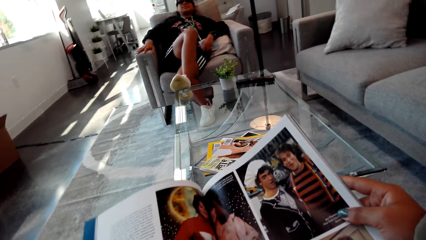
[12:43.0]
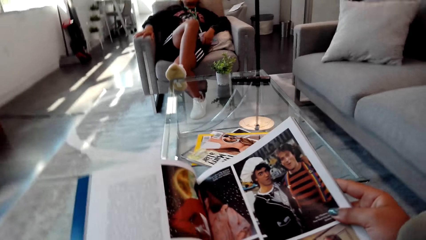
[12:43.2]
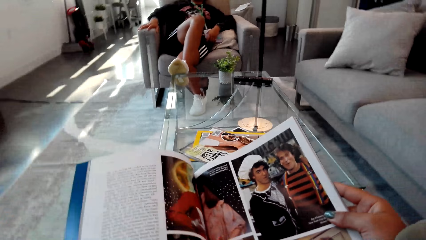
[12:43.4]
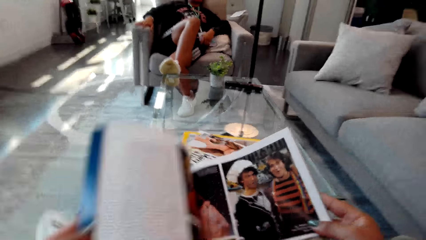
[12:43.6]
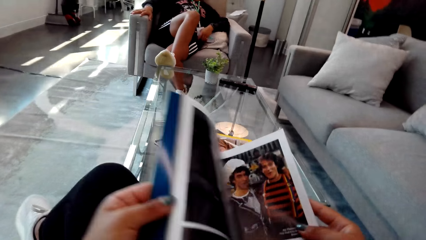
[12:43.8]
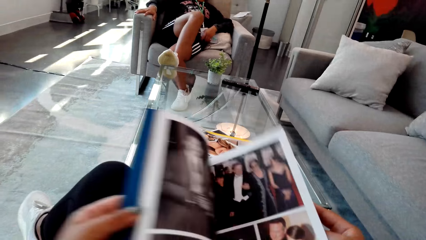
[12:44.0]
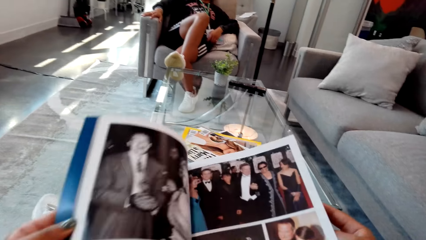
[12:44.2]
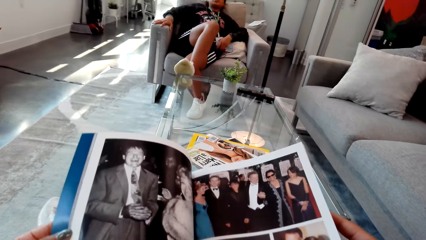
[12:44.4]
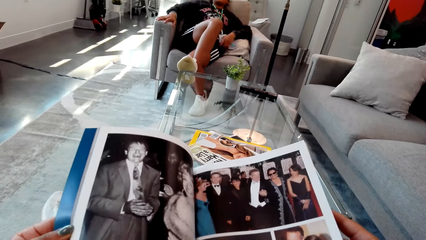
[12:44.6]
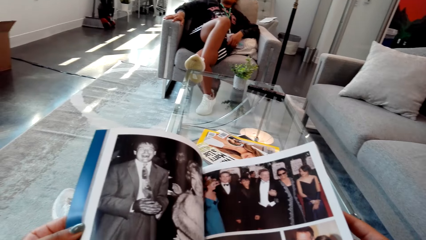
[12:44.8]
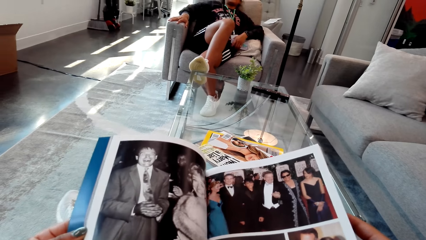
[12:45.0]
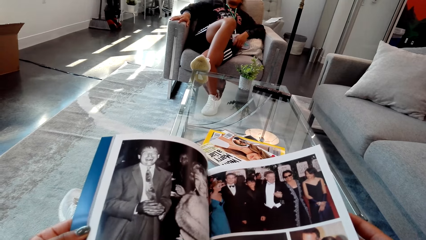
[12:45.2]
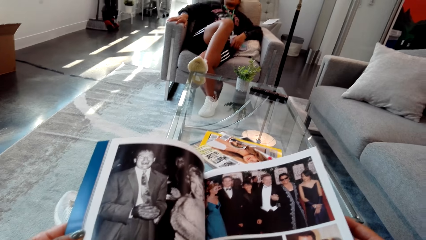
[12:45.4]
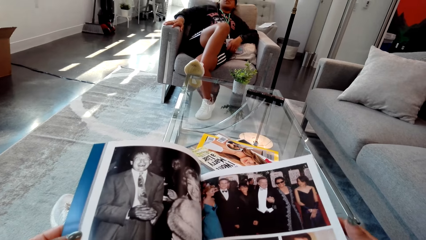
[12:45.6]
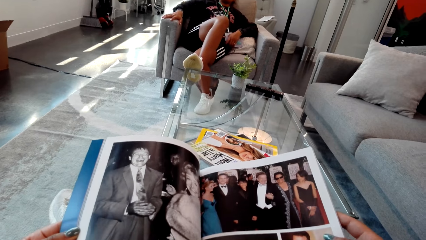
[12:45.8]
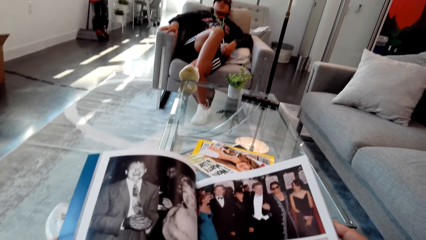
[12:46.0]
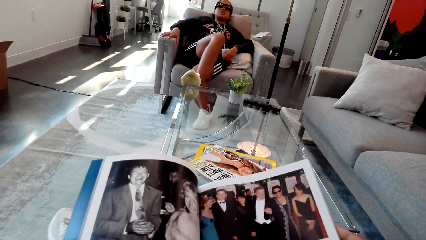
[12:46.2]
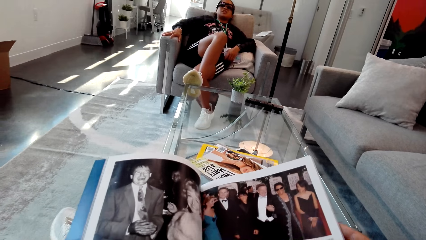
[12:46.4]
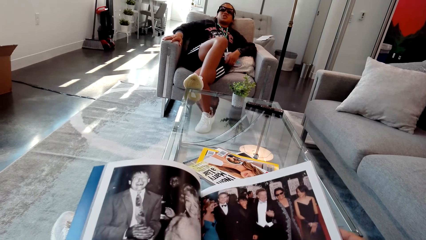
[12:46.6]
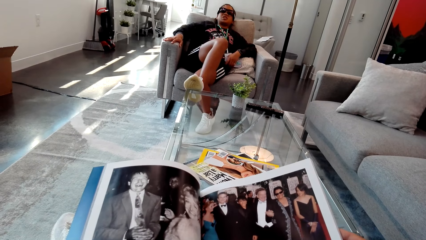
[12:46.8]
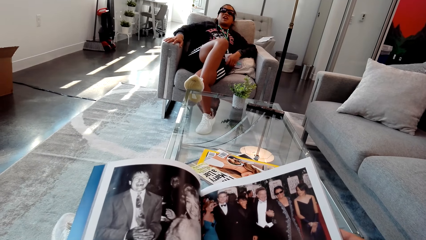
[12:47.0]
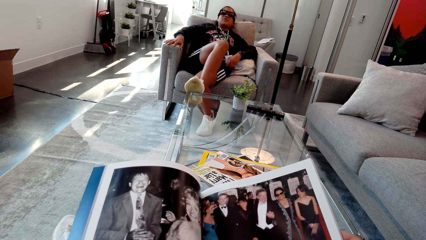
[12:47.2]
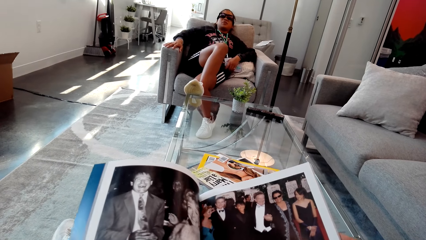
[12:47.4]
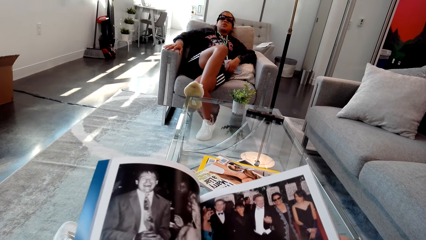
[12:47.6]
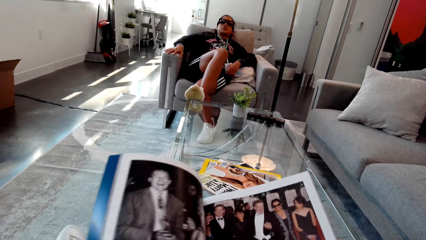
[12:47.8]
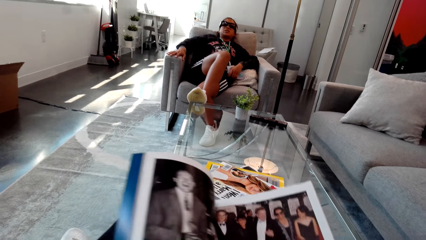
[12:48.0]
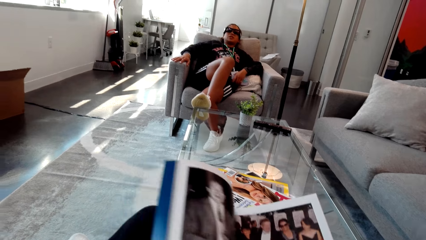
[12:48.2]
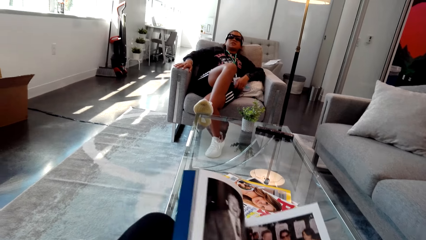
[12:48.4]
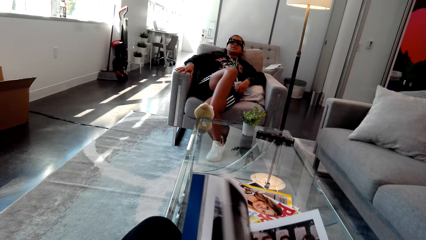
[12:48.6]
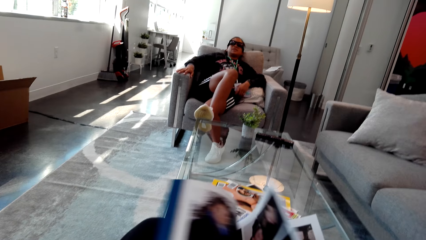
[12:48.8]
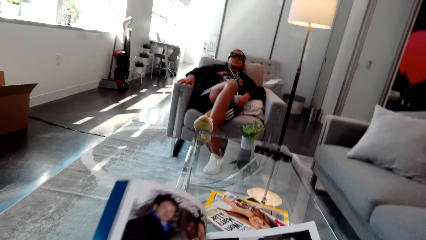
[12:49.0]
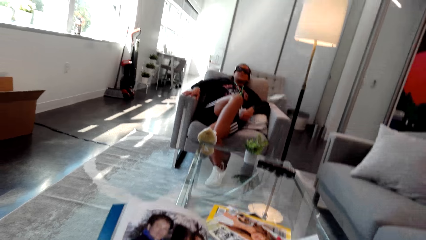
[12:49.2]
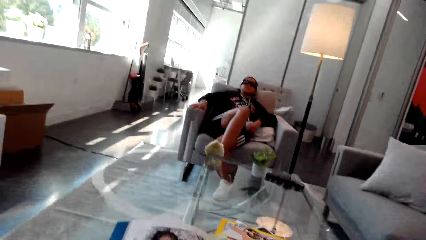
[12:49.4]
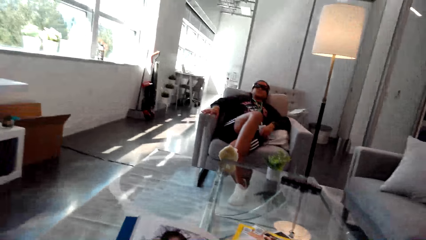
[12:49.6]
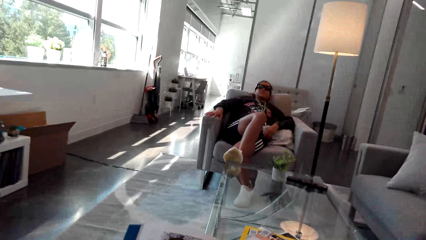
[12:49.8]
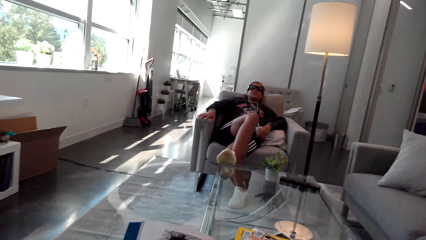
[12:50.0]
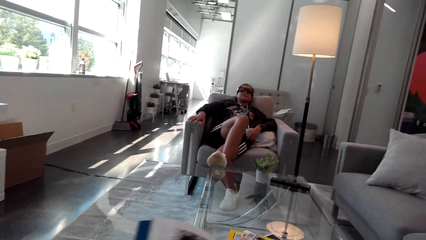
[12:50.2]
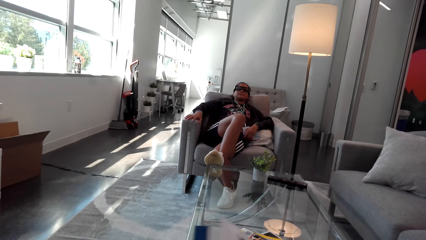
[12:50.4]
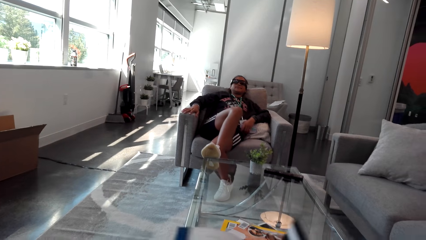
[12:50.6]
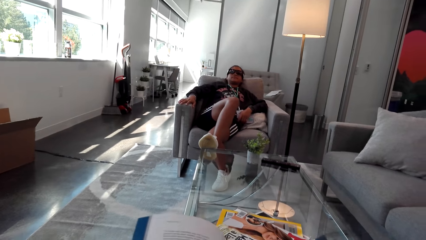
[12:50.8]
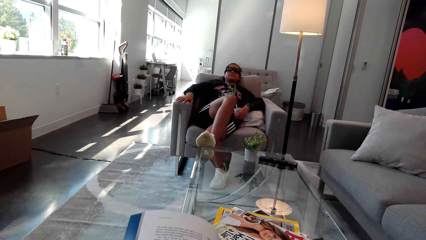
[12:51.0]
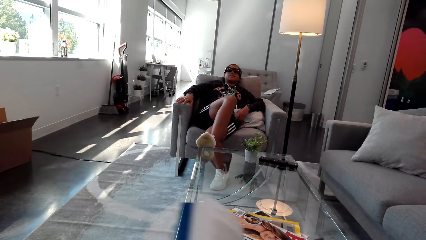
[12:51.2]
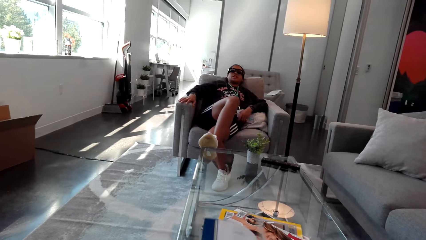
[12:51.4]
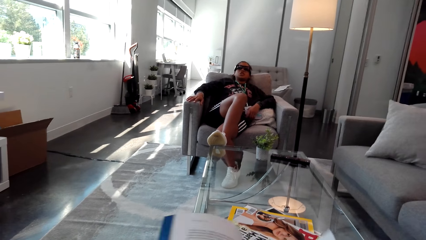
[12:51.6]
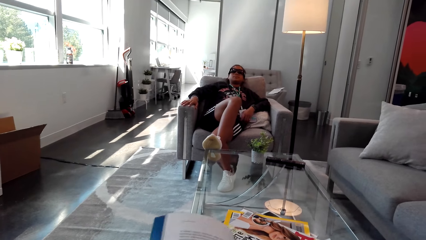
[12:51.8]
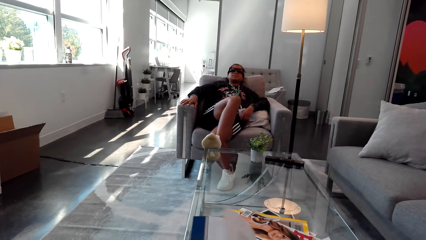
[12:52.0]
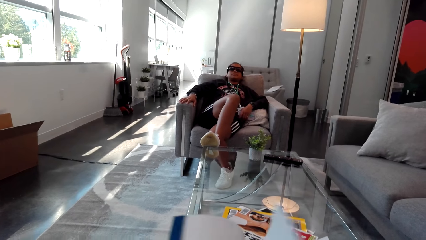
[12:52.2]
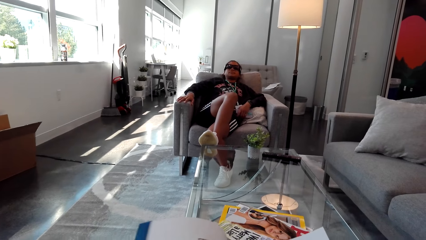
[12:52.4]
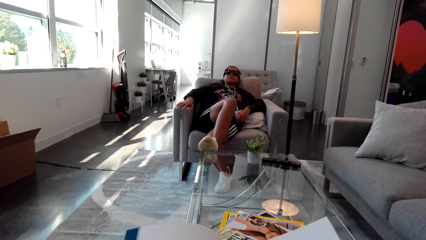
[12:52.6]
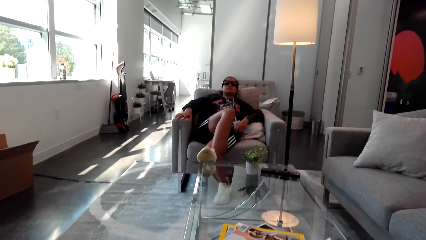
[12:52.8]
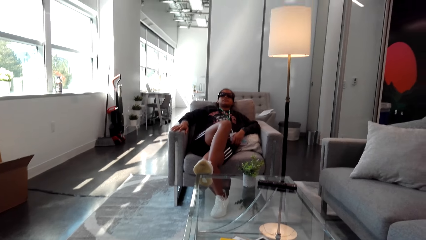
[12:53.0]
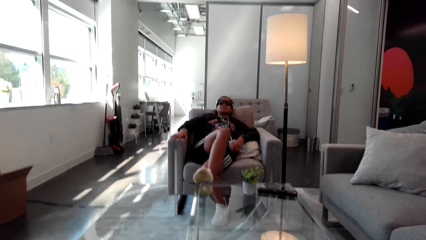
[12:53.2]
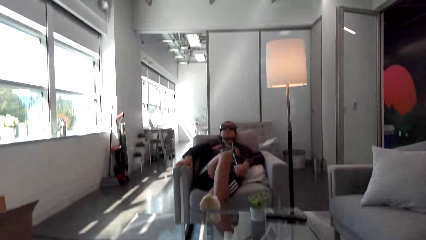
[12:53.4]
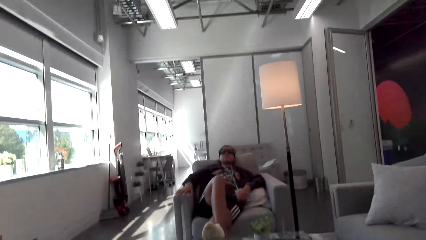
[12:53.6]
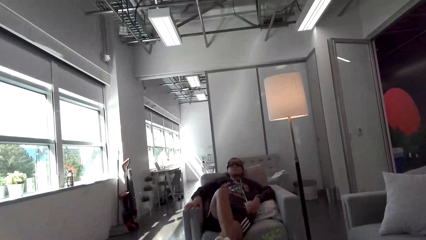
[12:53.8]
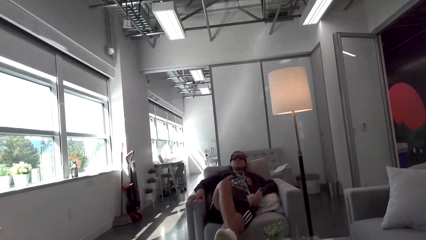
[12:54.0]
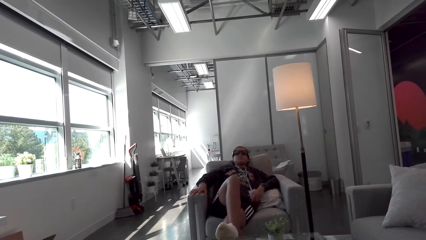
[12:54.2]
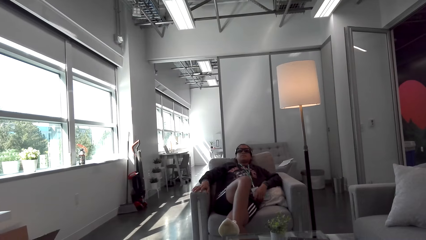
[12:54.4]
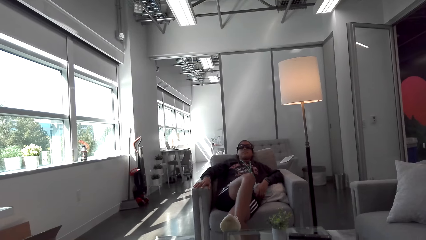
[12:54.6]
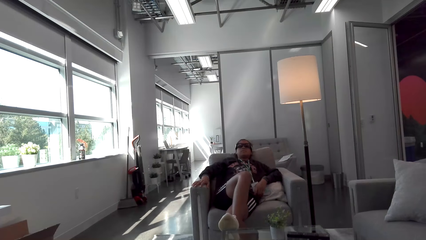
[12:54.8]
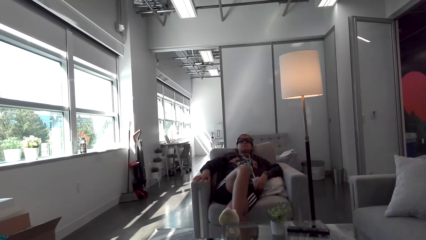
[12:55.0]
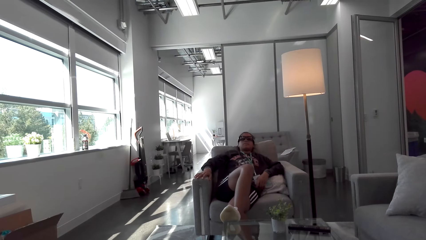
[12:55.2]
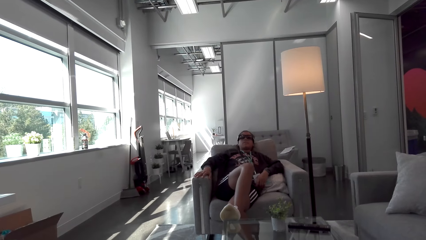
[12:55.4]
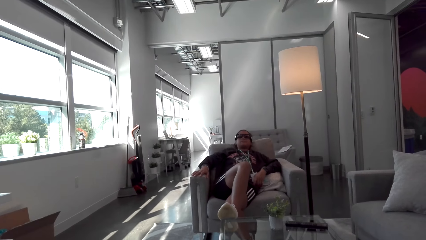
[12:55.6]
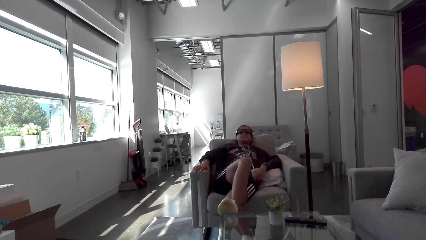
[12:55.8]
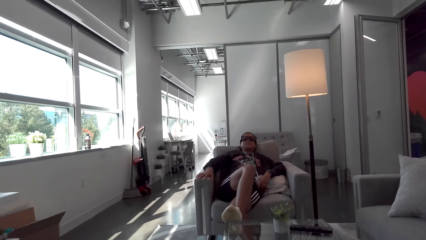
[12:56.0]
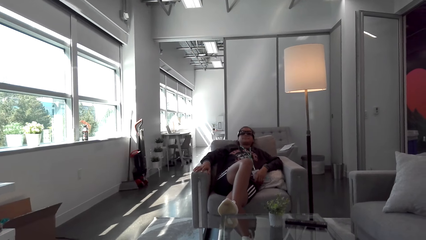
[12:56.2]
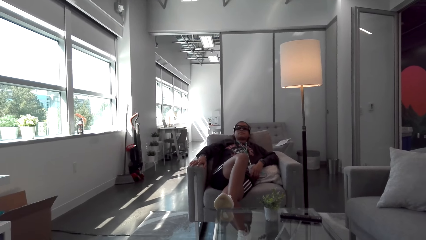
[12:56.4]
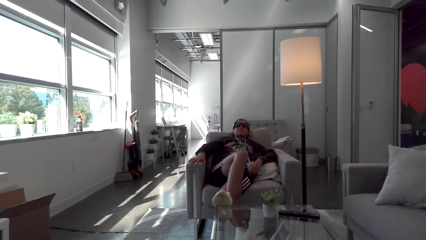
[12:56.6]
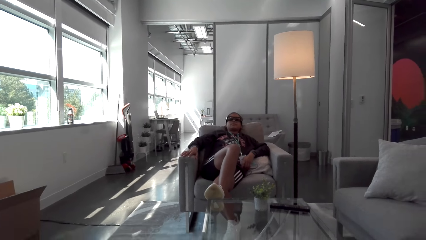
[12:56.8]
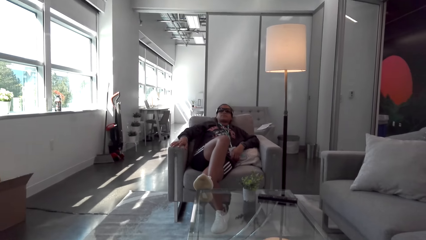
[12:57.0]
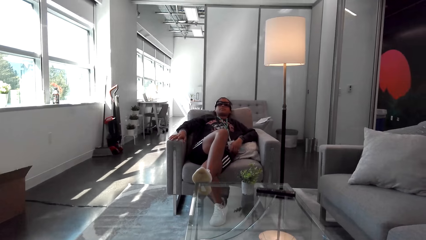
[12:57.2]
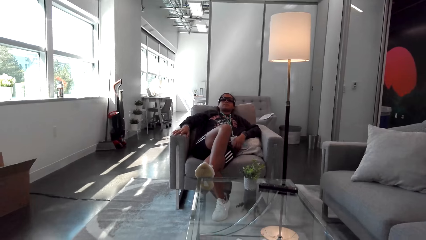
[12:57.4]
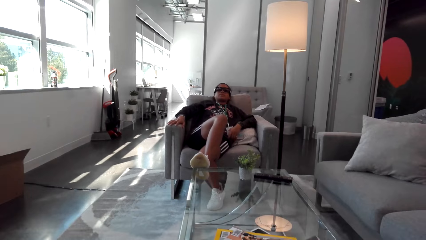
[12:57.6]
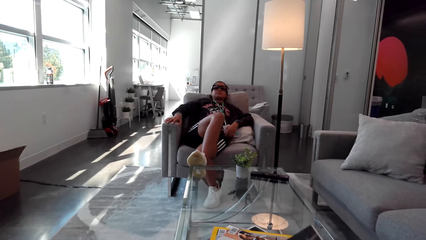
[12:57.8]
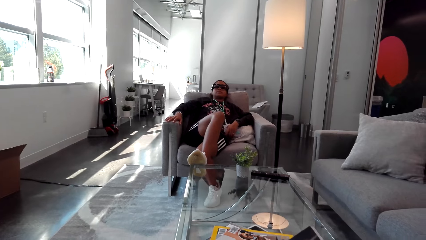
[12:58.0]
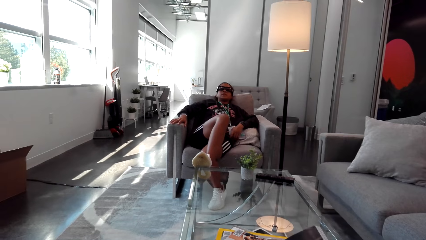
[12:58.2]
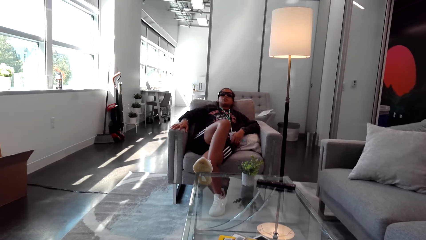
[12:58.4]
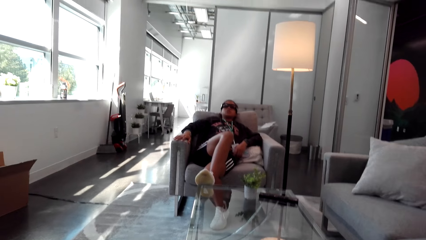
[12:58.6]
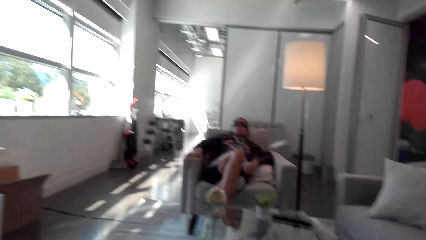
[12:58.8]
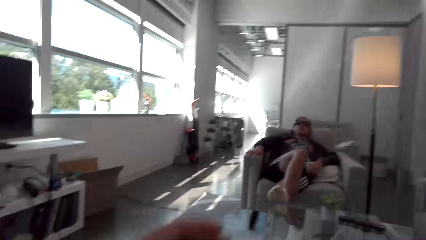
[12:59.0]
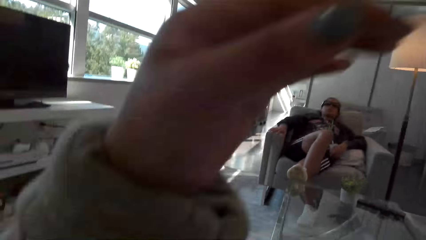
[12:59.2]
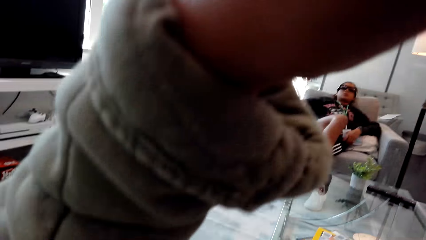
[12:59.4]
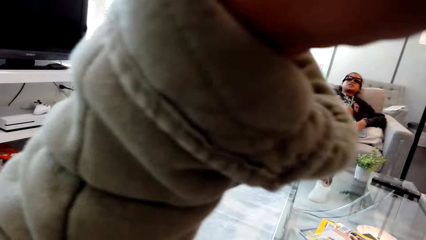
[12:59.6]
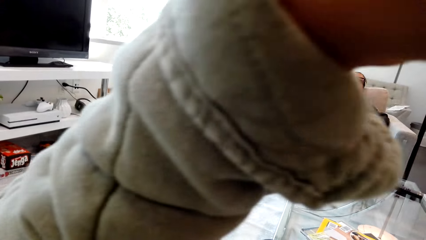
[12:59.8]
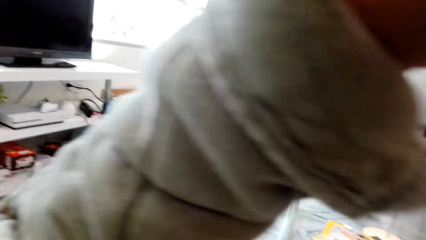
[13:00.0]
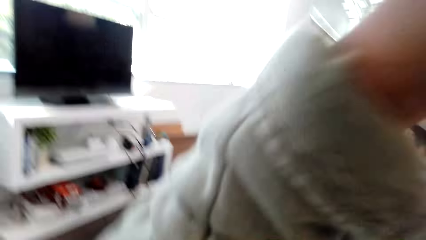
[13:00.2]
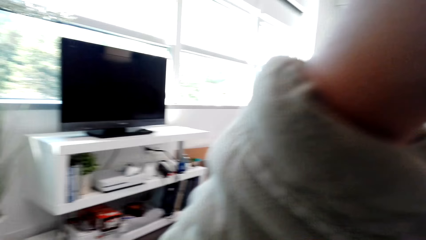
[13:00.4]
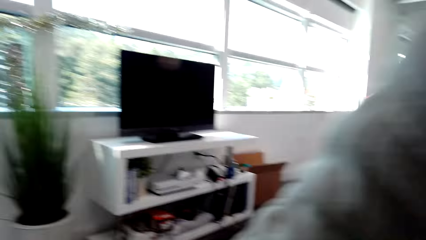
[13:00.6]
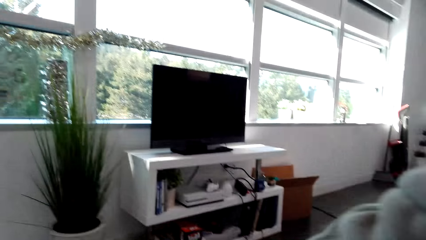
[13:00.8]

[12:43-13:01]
The camera wearer reads a book. He turns the book pages. He reads the book. He turns the book pages. He reads the book. He turns the book pages. He looks around. A woman moves a leg. The camera wearer looks at the woman. He moves his hand in front of the camera.
